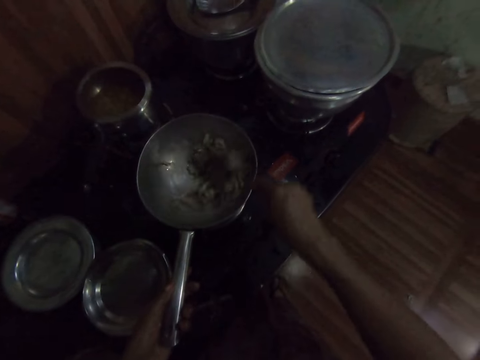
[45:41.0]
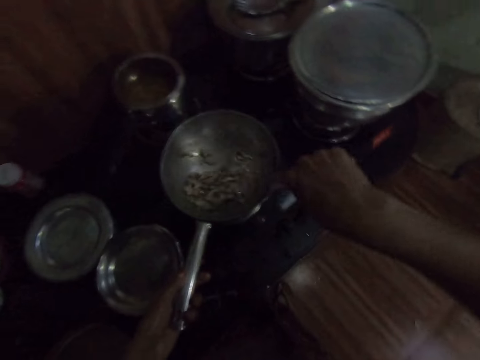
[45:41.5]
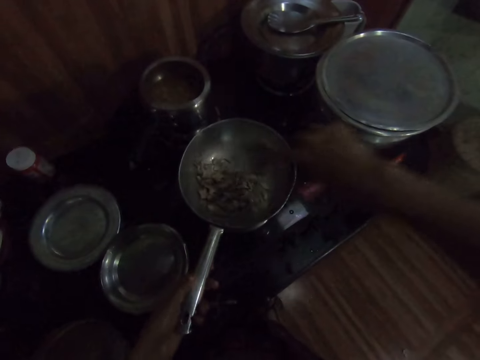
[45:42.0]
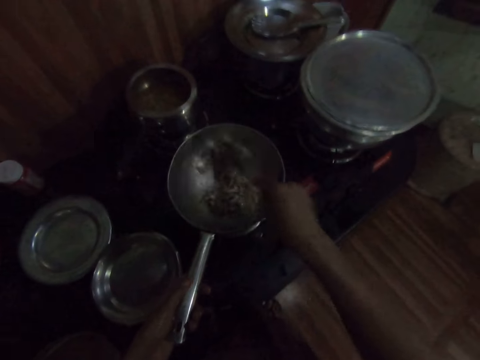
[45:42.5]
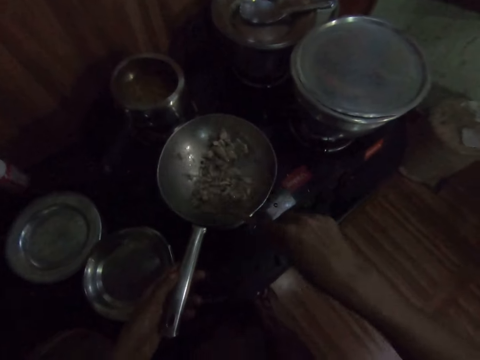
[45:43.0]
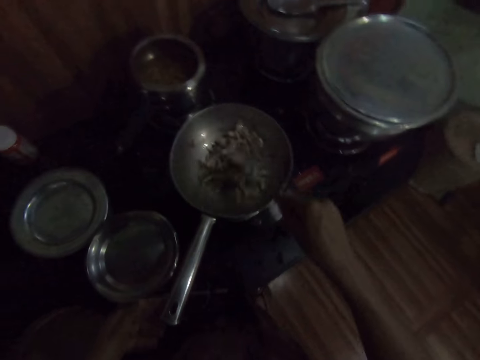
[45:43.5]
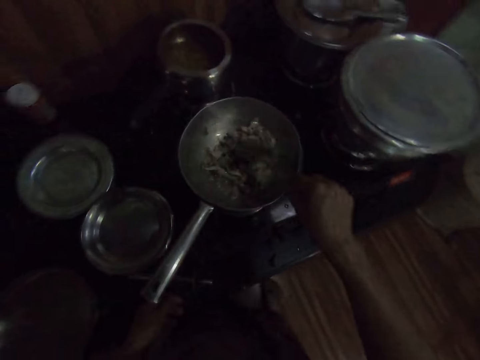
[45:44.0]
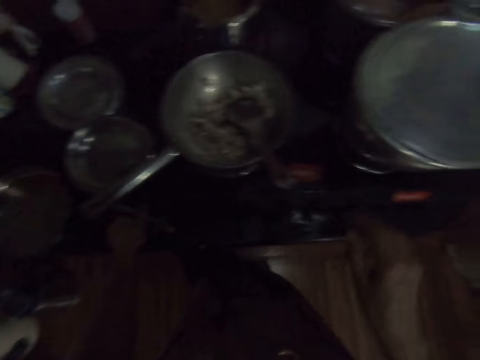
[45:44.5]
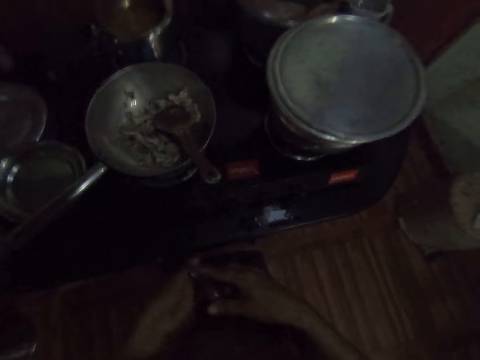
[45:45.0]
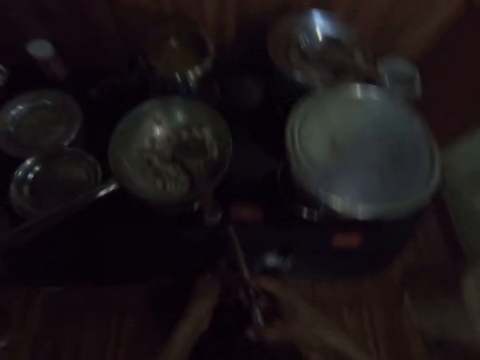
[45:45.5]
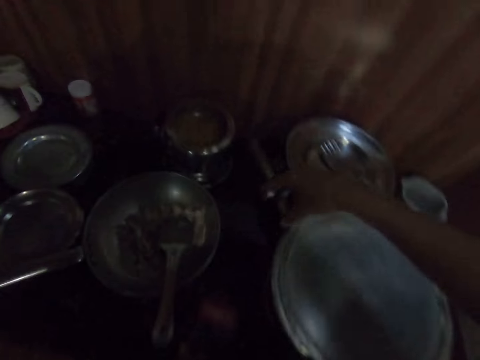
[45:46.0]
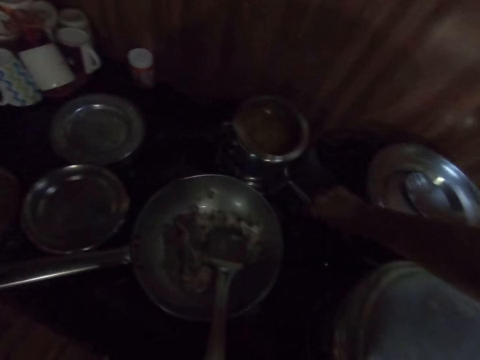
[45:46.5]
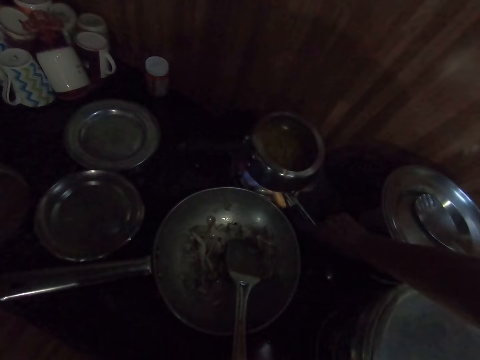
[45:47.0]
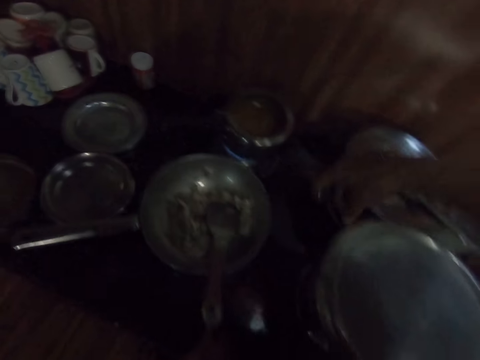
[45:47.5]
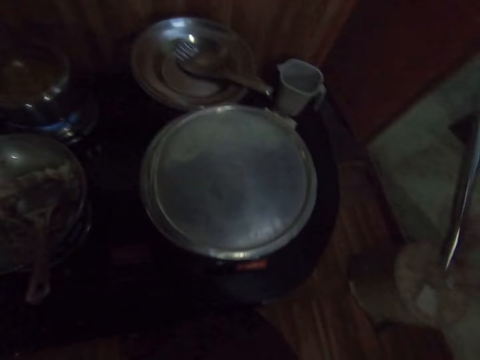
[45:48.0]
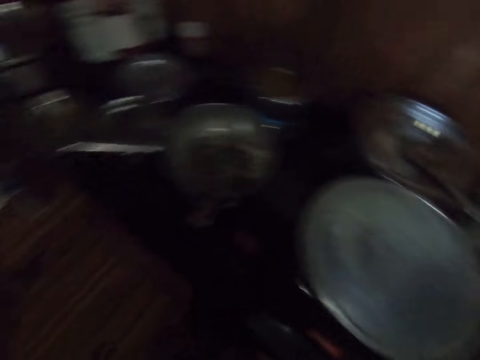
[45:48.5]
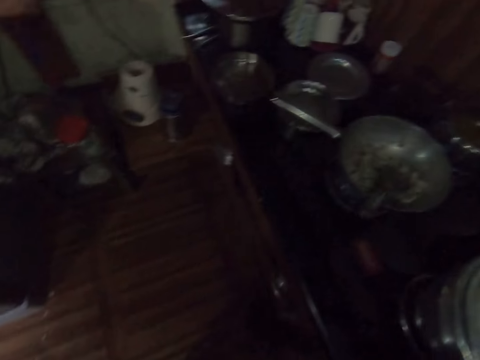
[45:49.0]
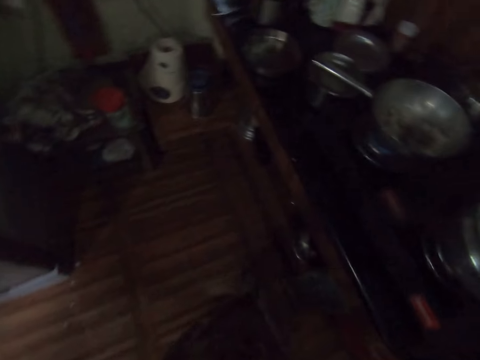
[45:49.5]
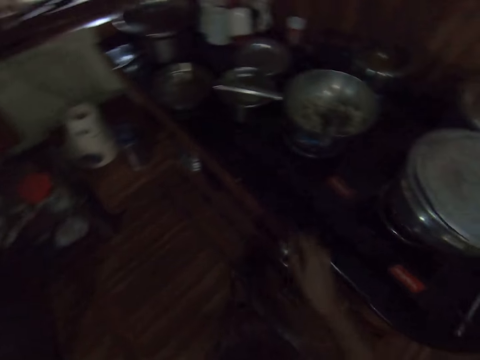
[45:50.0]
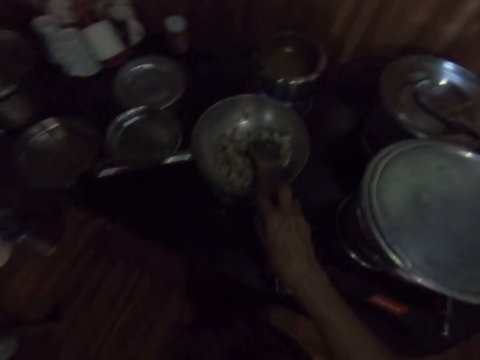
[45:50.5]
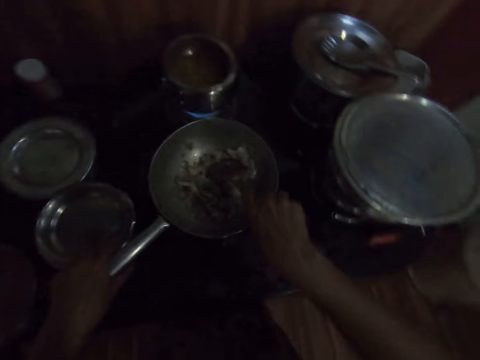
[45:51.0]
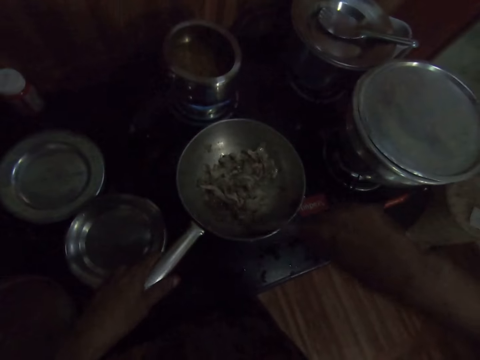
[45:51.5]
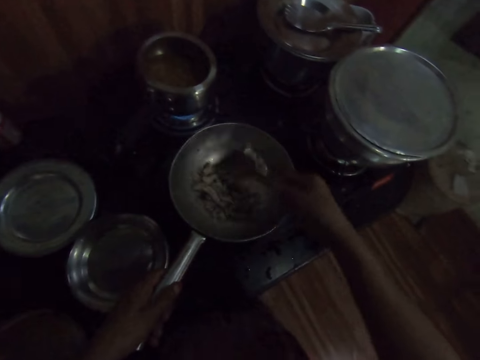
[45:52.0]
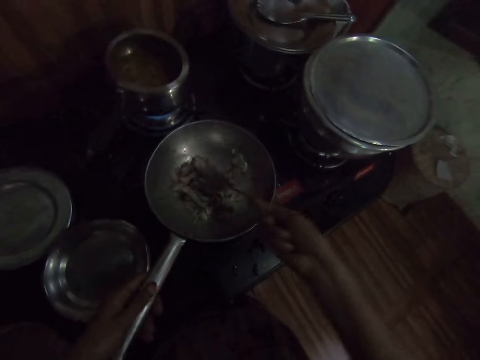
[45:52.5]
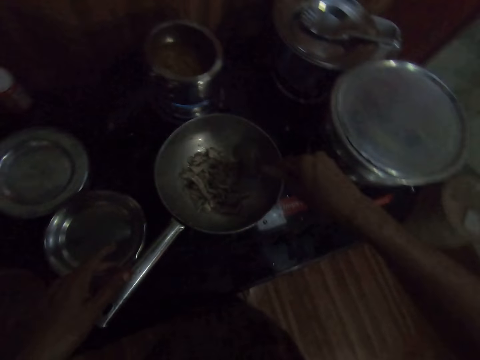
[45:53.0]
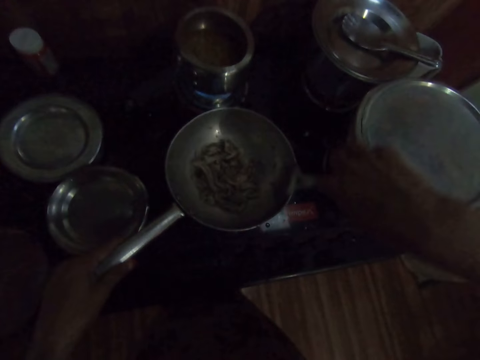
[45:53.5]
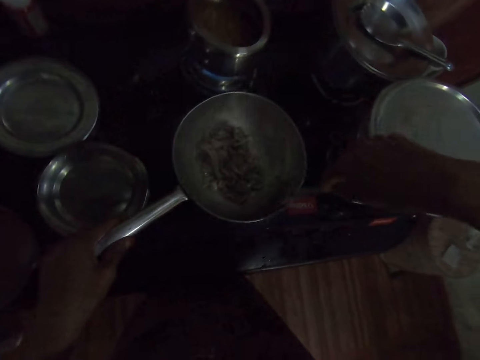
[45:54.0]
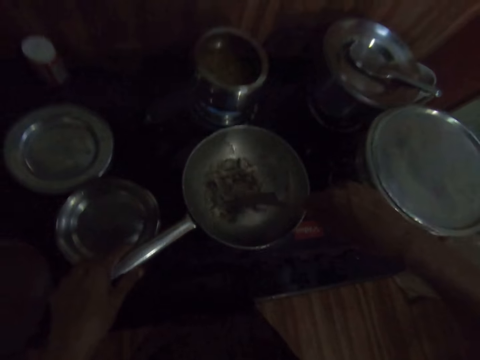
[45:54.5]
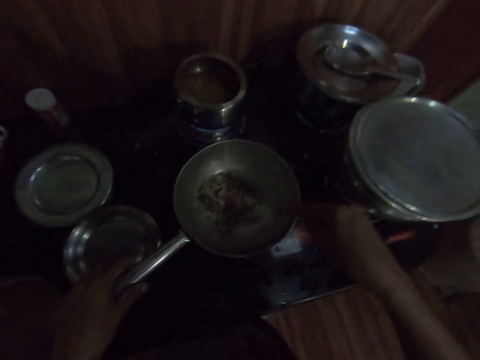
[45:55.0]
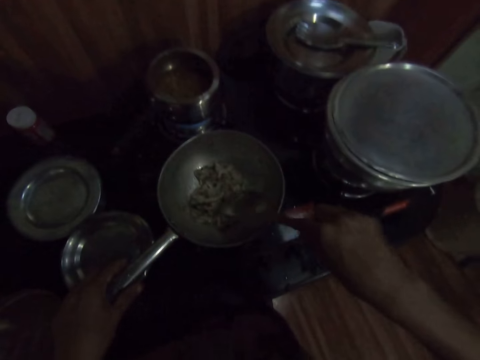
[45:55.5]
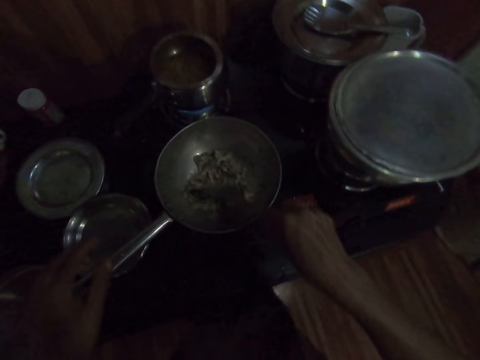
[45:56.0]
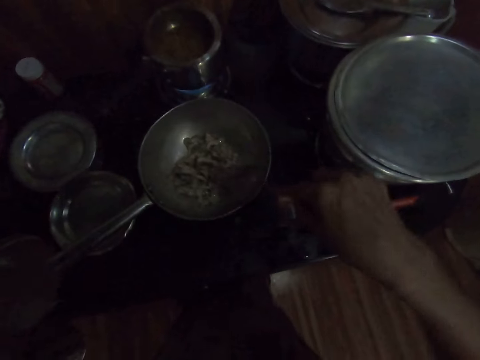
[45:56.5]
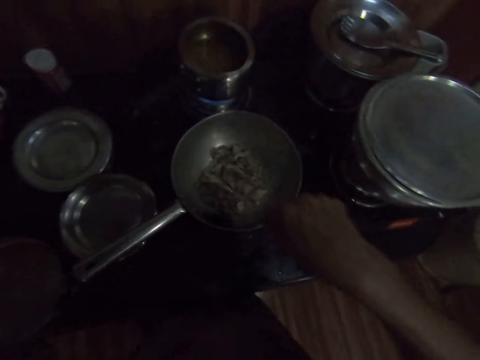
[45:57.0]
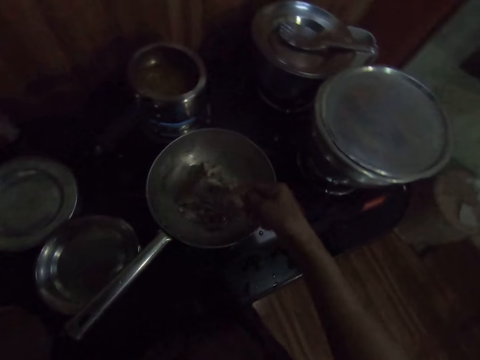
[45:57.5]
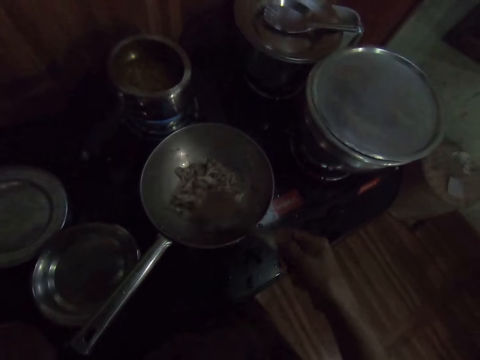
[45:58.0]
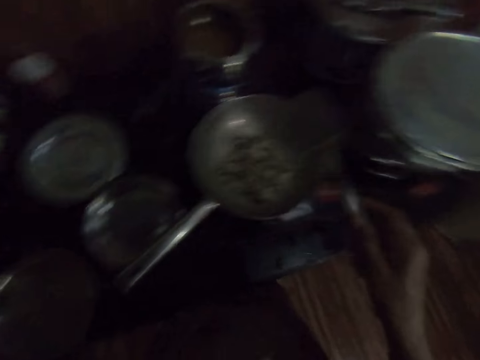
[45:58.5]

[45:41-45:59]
The camera wearer removes her left hand from the frying pan handle. She picks the gas lighter on the slab with her left hand. She drops the spoon in the frying pan with her right hand. She passes the gas lighter in her left hand to her right hand. She lights the cooker with the gas lighter in her right hand. She stirs the food inside the frying pan on the cooker with the spoon in her right hand and her left hand on the frying pan handle. She picks the cooking spoon from the pan. She removes her left hand from the frying pan handle.

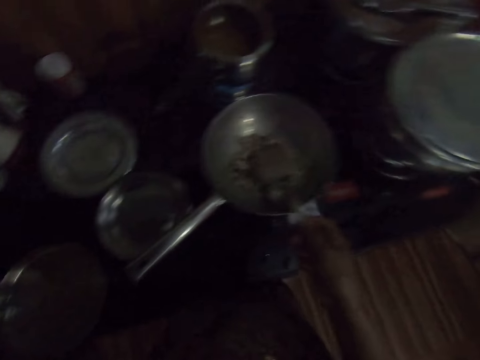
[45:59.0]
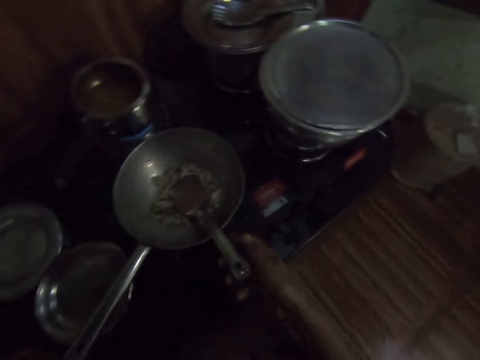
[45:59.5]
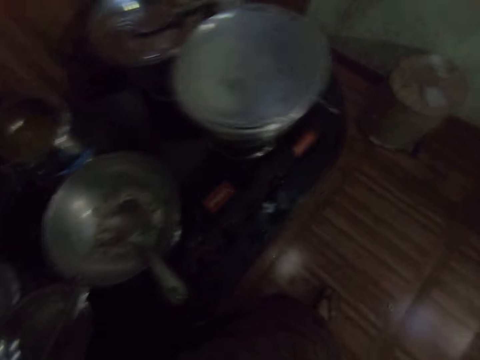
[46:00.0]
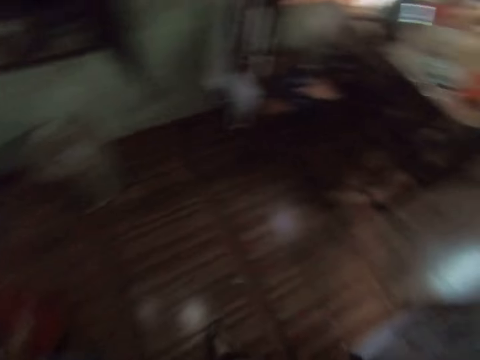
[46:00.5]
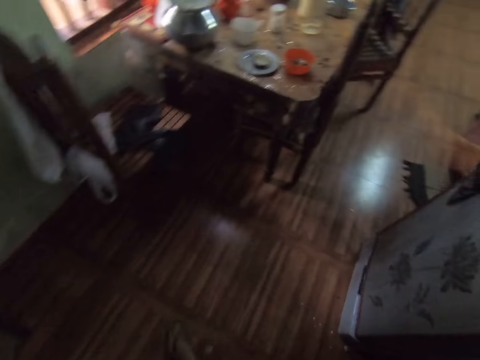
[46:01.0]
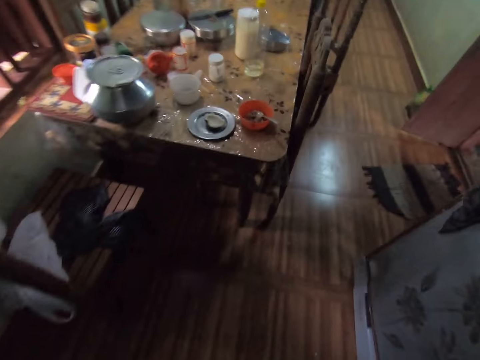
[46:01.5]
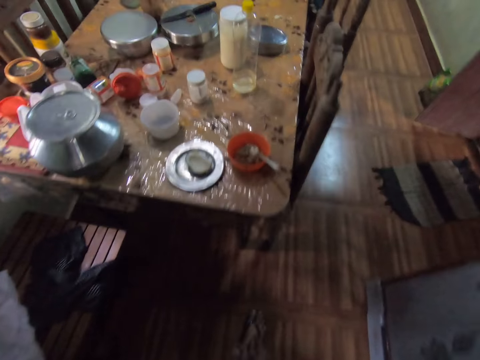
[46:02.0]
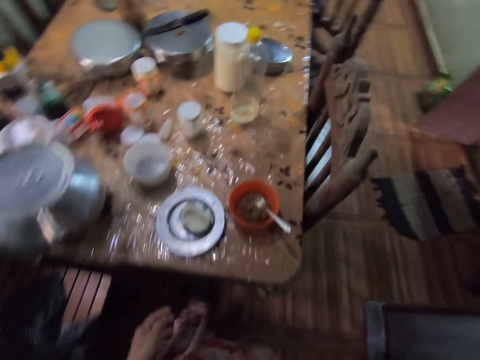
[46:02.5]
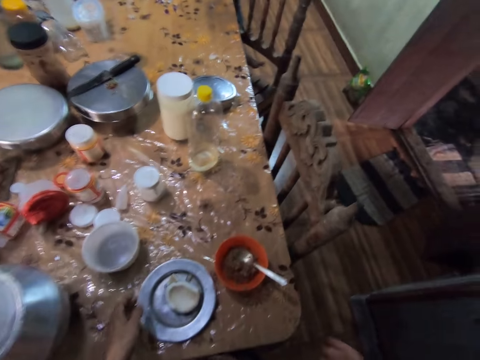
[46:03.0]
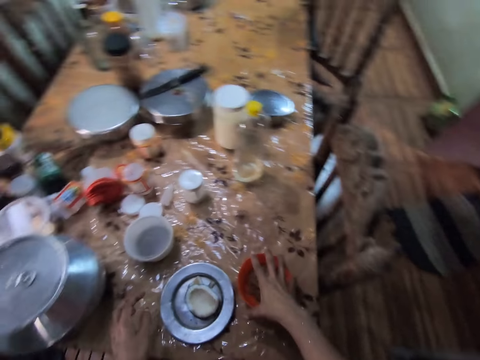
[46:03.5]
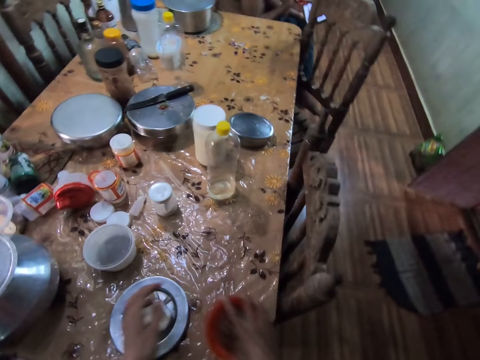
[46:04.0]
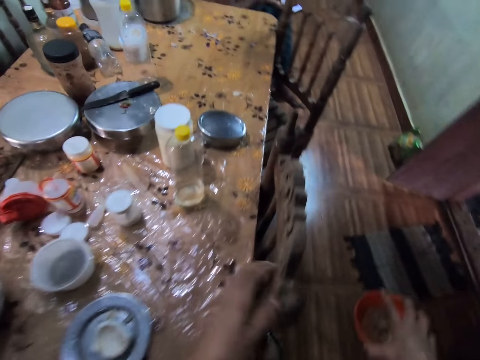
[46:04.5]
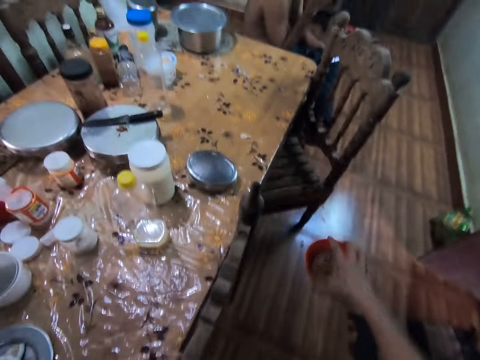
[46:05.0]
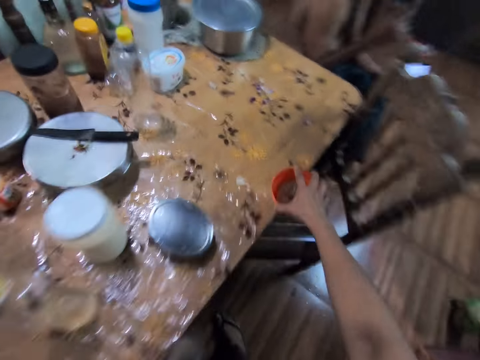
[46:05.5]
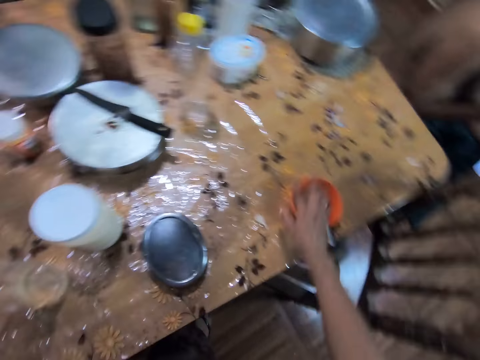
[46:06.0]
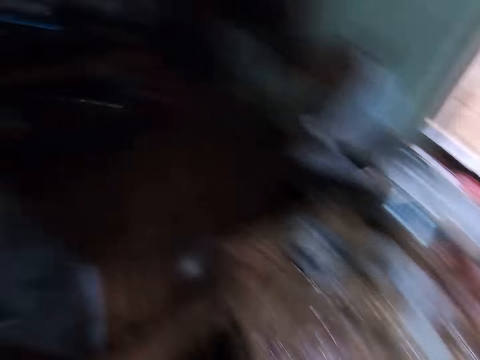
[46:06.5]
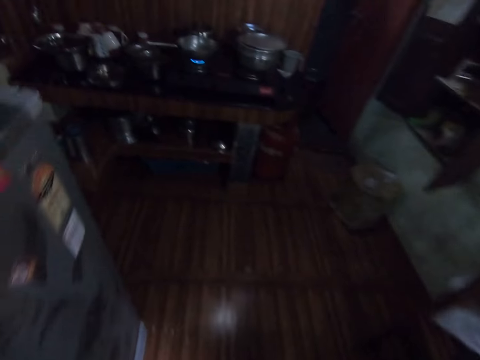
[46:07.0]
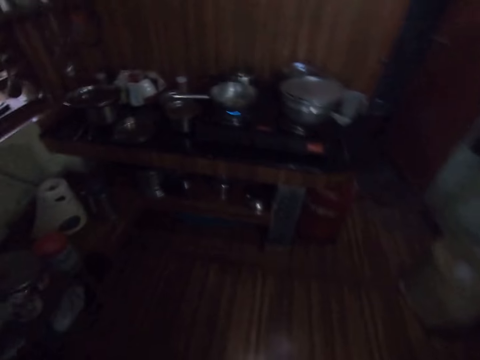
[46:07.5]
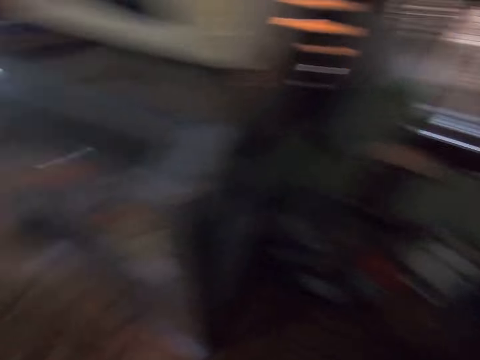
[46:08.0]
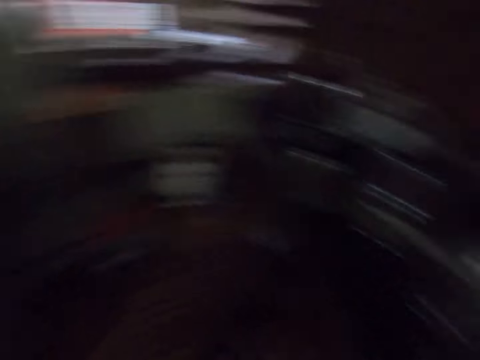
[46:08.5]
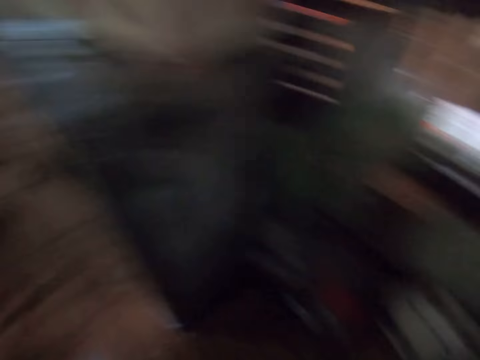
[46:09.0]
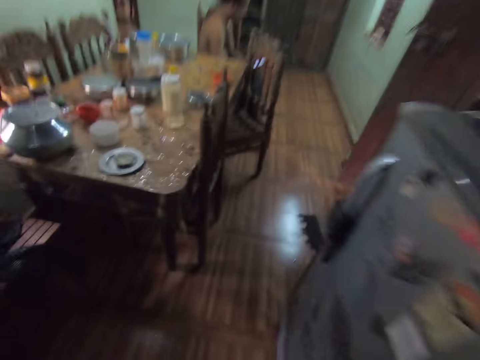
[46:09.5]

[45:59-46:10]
The camera wearer drops the spoon in the frying pan with her right hand. She walks to a table in the kitchen. She looks at the dining table. She picks a plate of food on the table with her right hand. She drops the plate in her right hand on the dining table. She looks around. She walks in the kitchen.
